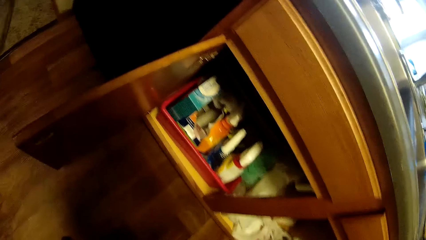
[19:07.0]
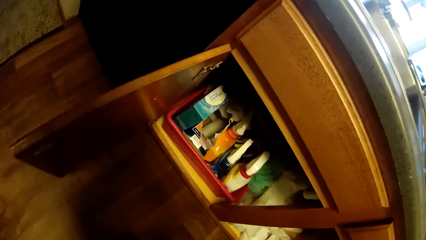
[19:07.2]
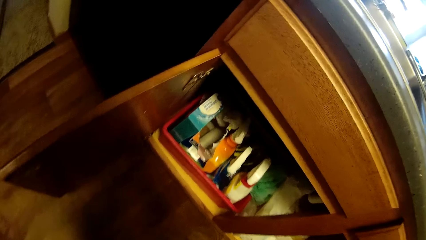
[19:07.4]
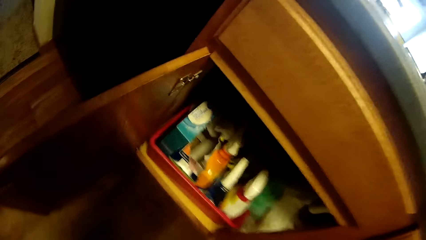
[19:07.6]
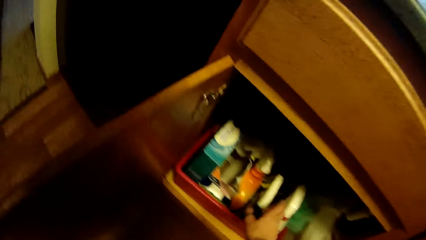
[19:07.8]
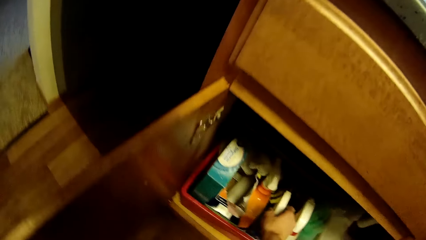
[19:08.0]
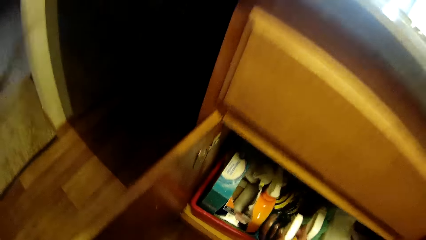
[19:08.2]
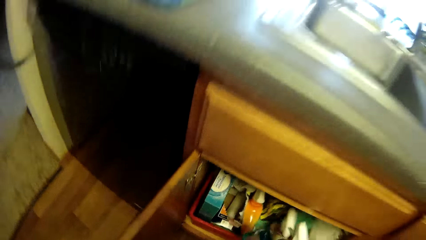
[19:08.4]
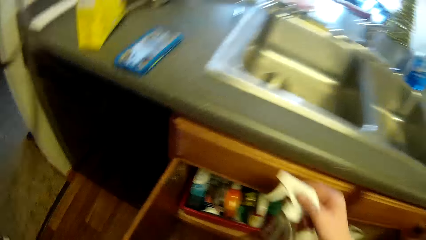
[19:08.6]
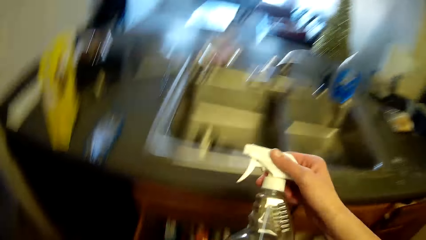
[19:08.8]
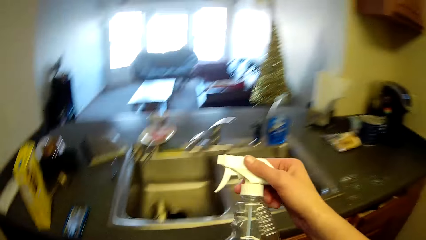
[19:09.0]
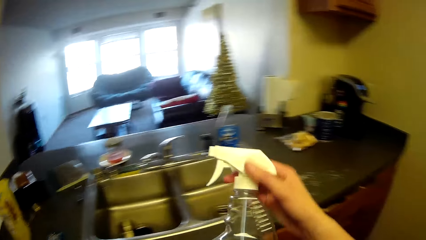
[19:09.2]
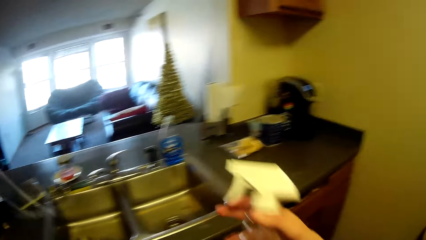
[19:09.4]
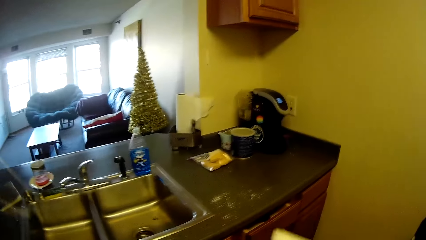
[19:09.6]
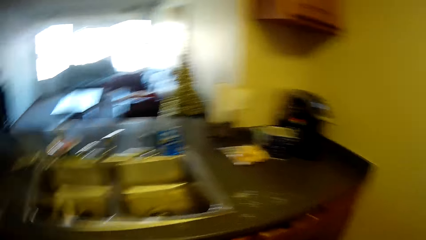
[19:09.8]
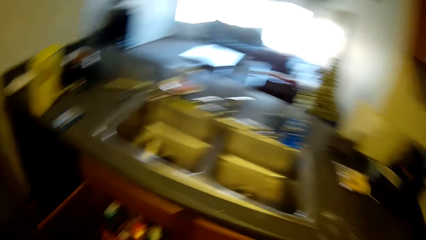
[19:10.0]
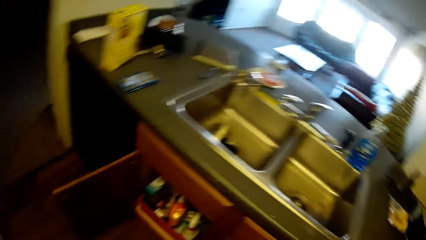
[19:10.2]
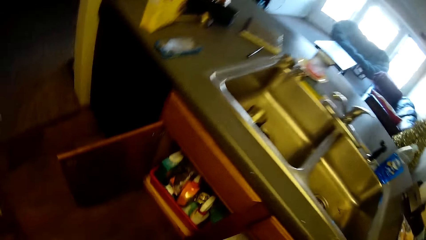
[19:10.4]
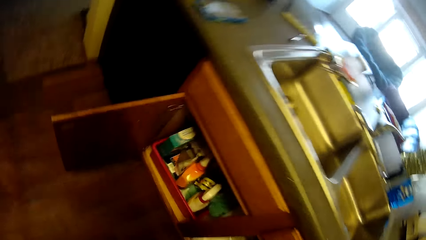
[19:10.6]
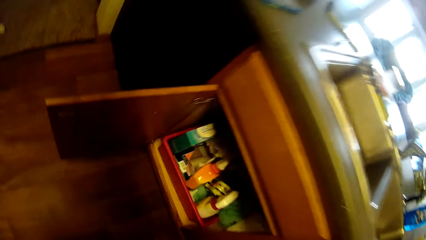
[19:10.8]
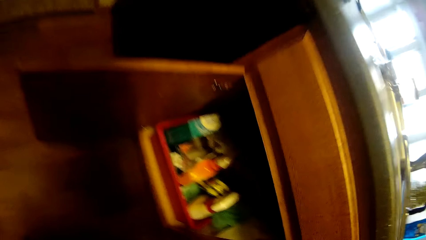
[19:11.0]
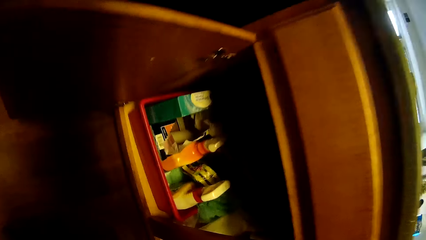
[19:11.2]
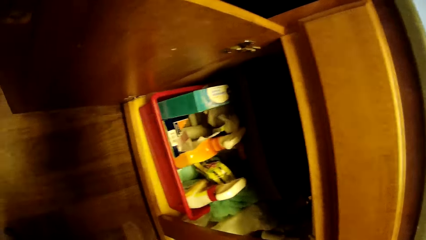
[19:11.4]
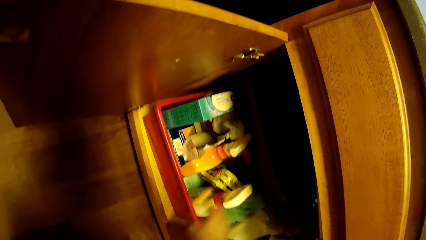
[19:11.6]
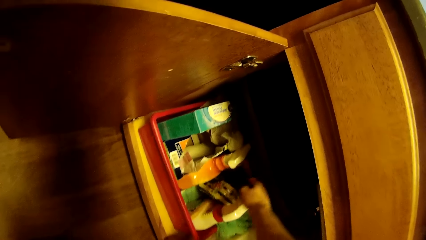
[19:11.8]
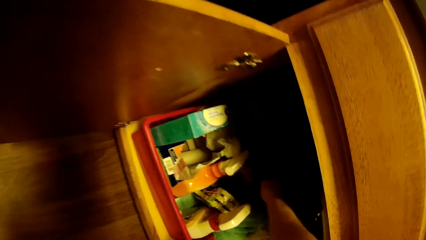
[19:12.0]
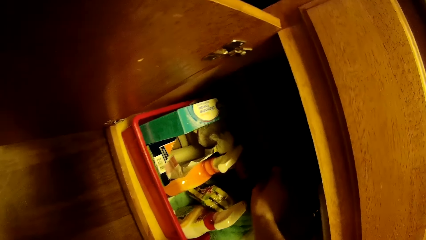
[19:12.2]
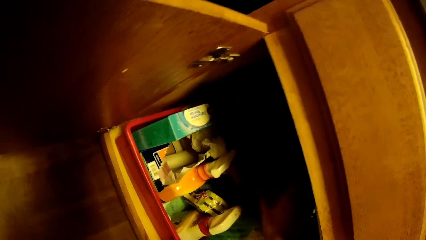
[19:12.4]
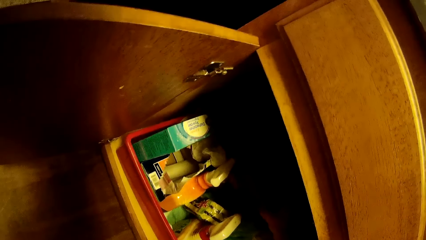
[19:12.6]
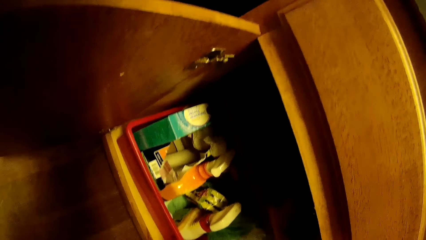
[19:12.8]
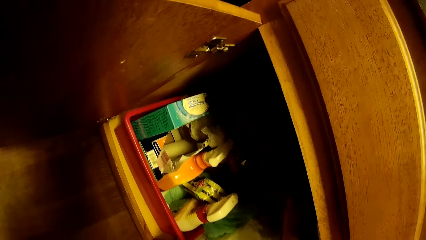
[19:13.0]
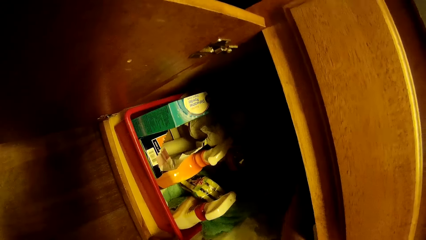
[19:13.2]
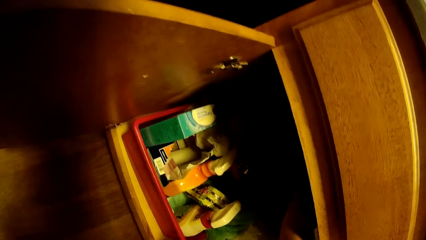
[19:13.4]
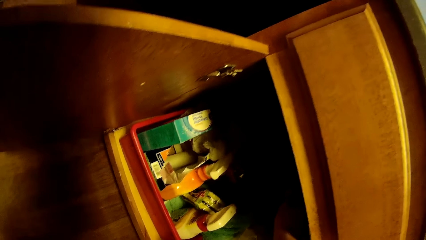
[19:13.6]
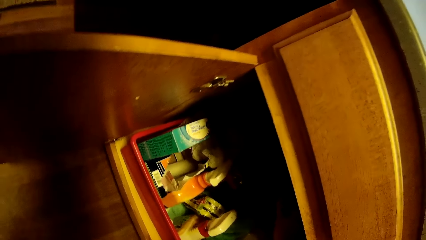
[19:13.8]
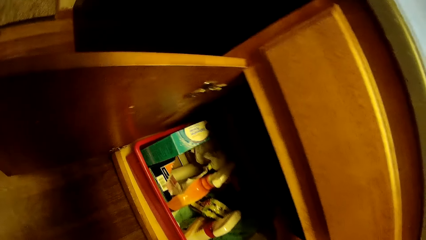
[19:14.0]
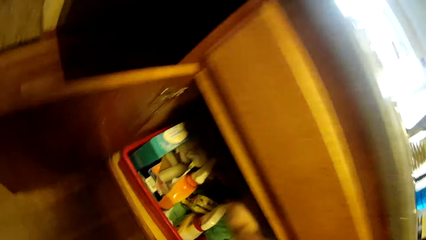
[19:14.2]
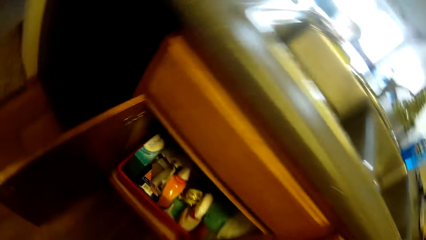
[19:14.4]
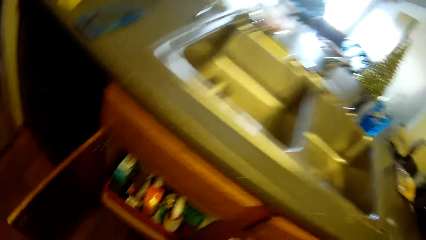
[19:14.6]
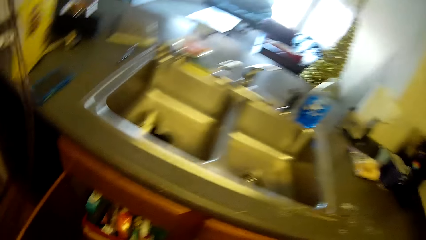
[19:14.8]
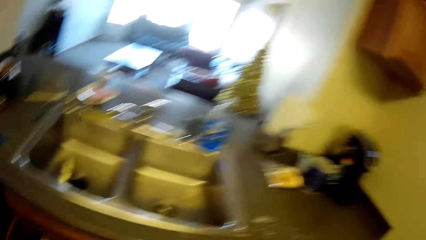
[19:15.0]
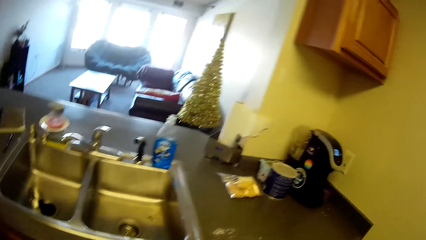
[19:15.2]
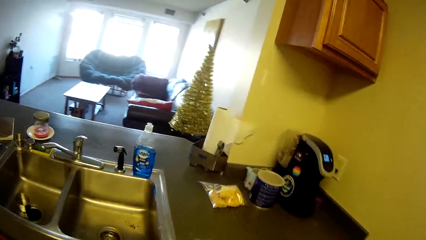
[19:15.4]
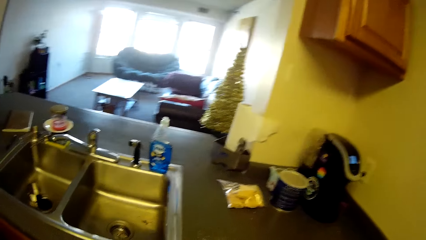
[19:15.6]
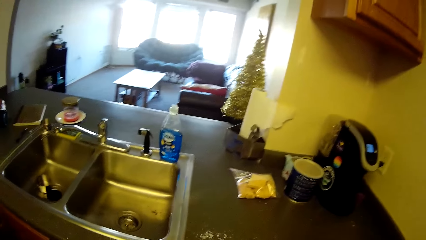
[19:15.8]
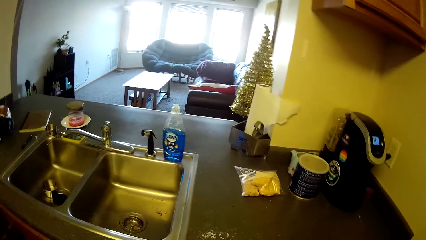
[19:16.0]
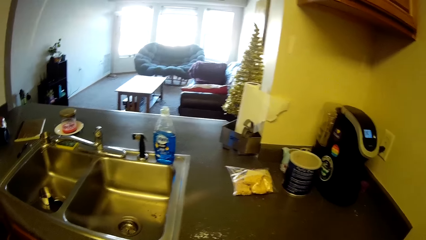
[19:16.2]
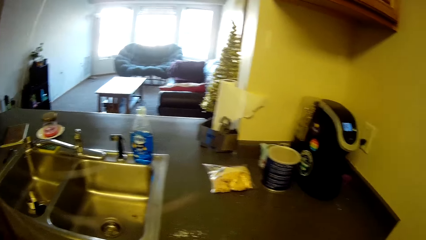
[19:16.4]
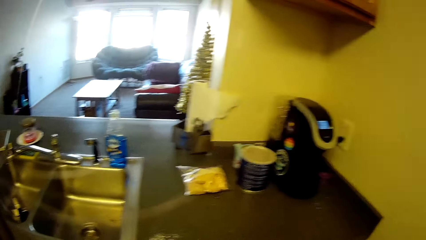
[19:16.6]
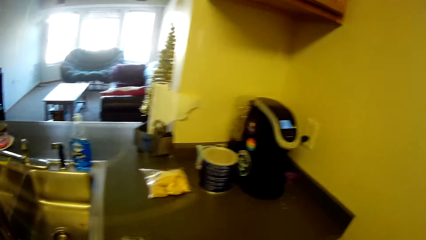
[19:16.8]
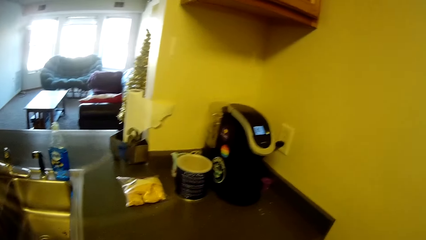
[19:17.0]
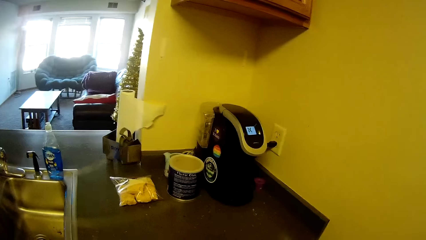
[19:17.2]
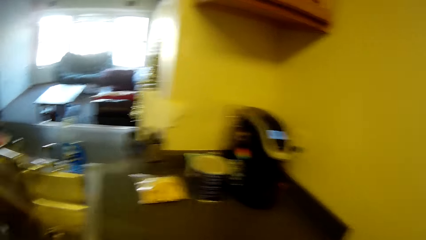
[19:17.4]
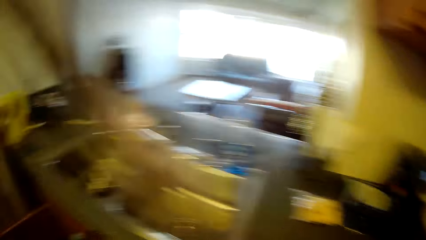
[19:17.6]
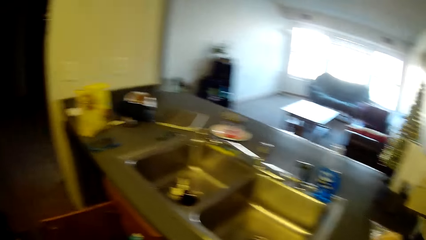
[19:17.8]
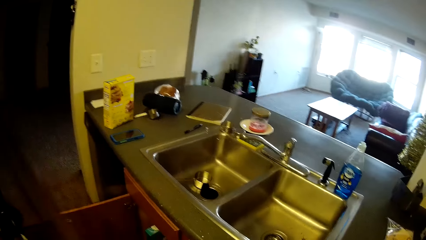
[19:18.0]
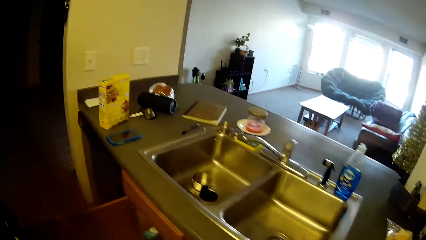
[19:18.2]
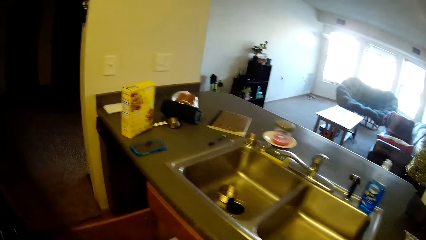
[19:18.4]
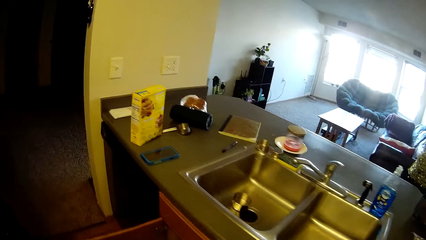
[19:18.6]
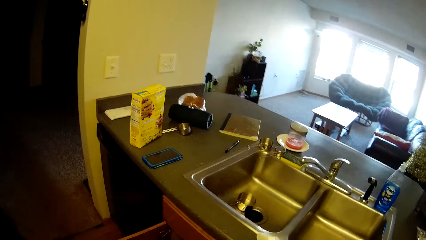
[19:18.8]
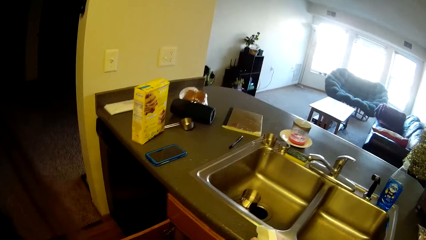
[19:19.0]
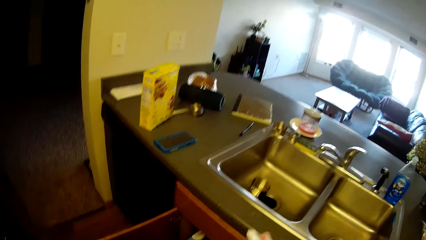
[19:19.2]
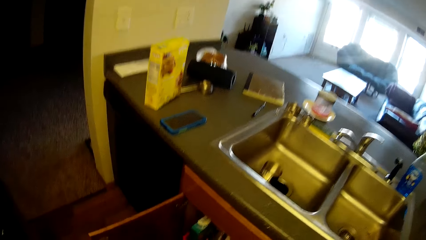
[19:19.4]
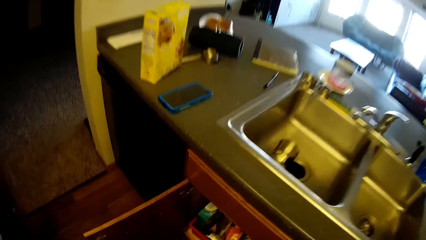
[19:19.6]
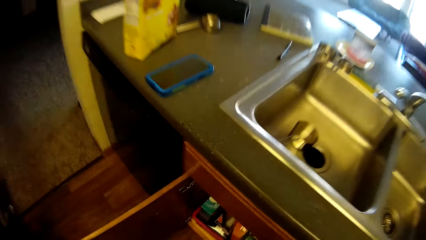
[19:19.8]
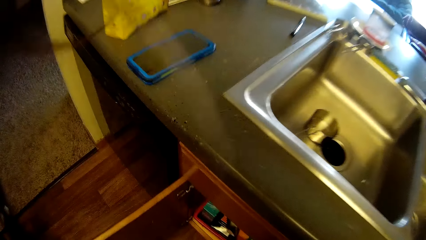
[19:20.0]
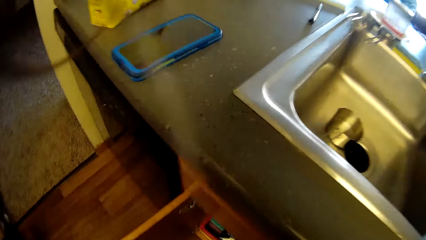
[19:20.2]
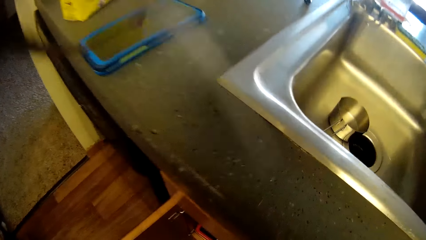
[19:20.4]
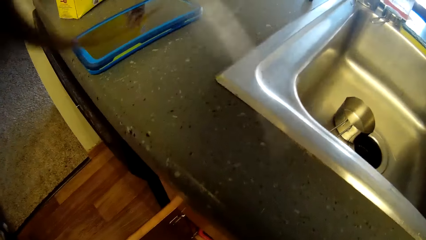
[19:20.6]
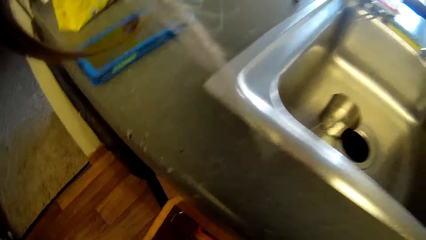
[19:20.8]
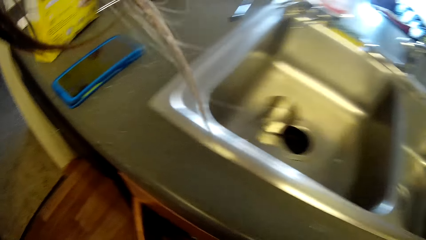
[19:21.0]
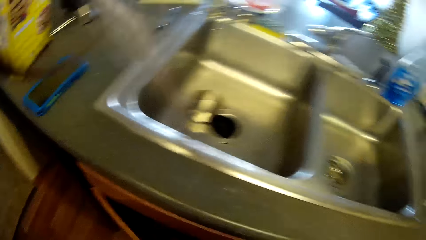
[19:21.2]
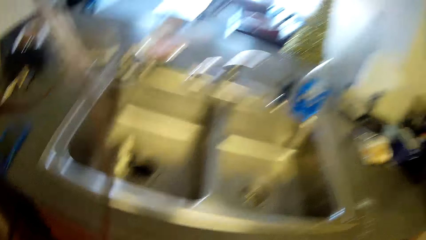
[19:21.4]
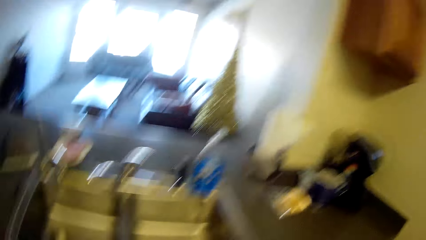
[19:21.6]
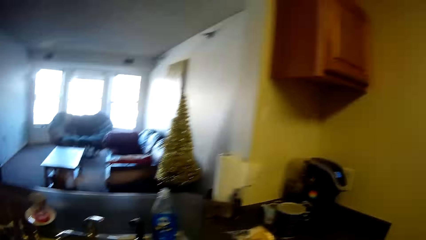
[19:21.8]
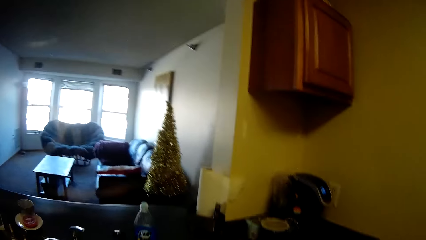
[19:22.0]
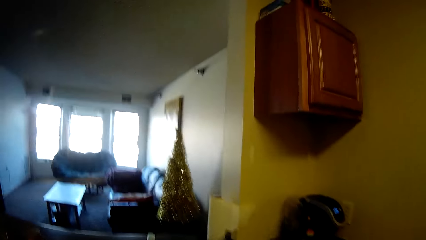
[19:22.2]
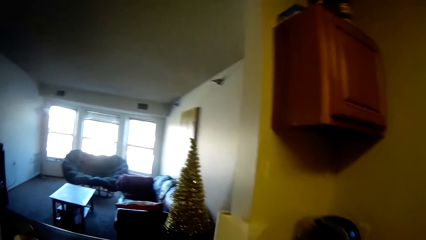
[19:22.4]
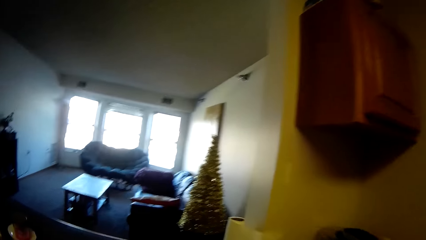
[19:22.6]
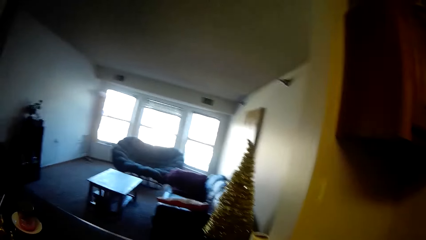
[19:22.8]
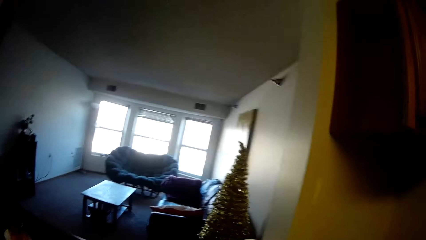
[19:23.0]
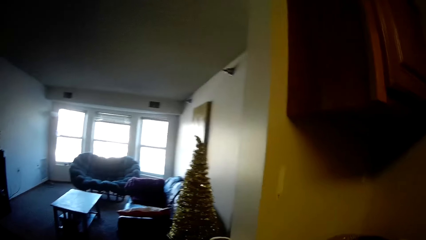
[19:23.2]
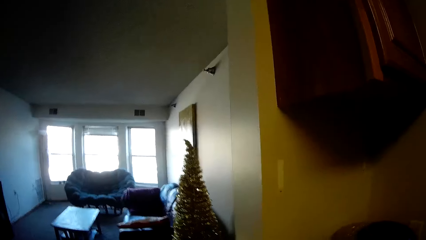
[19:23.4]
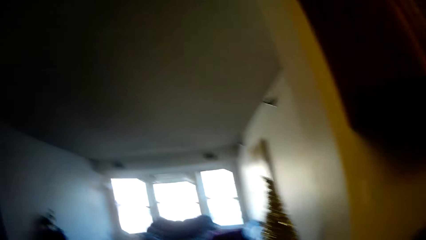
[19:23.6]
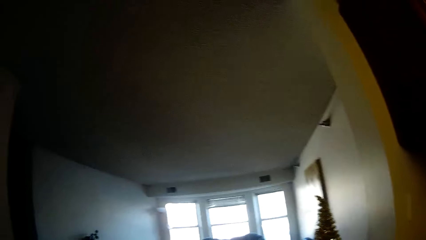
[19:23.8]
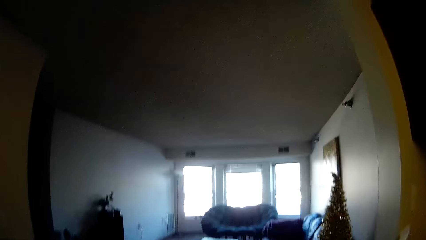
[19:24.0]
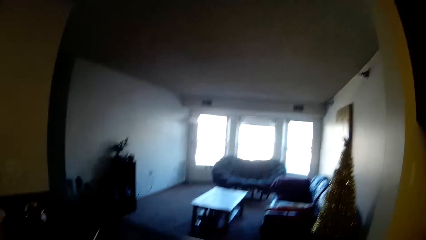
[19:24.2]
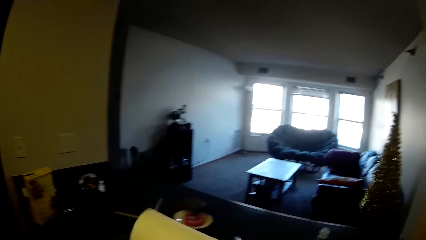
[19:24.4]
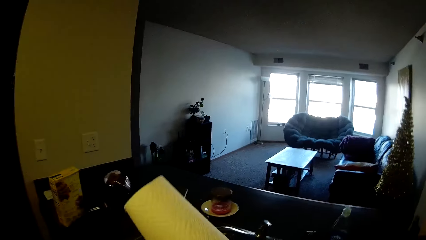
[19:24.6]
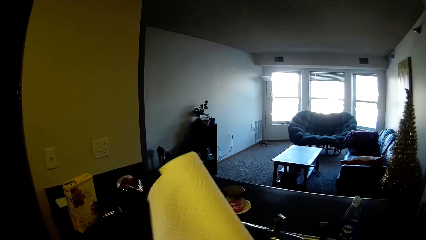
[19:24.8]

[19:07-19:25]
The camera wearer picks a liquid spray container from the cabinet. They hold something. They touch something. They pick a roll of tissue paper from the cabinet. They walk around. They pick up the tissue.
